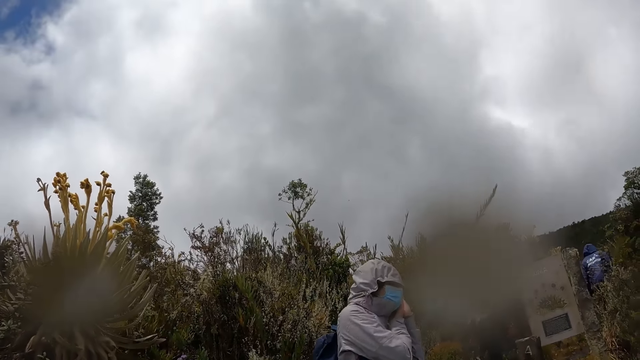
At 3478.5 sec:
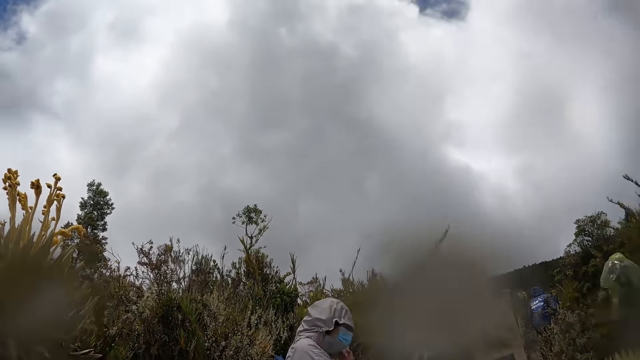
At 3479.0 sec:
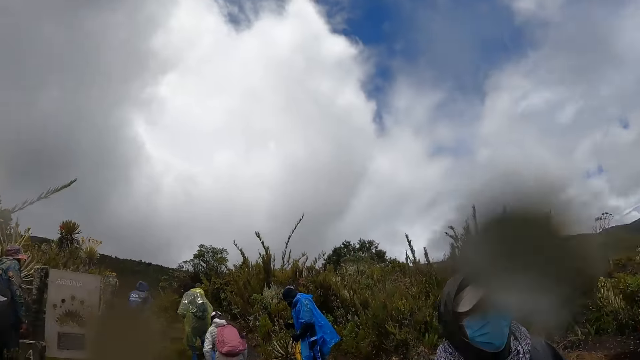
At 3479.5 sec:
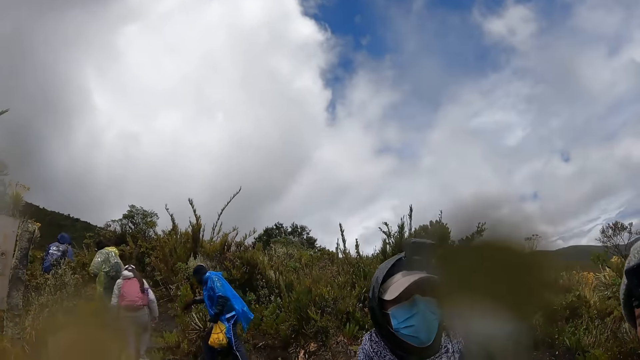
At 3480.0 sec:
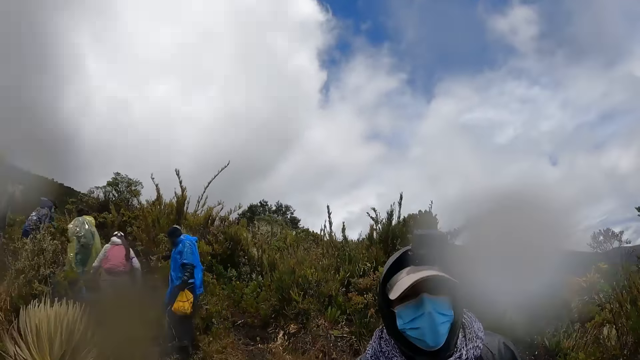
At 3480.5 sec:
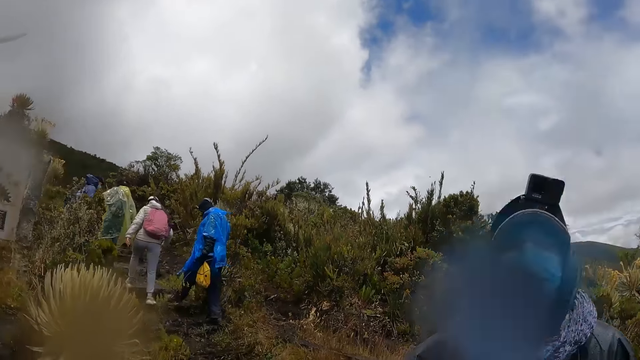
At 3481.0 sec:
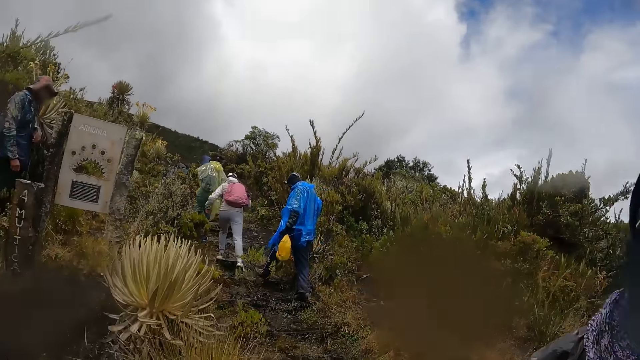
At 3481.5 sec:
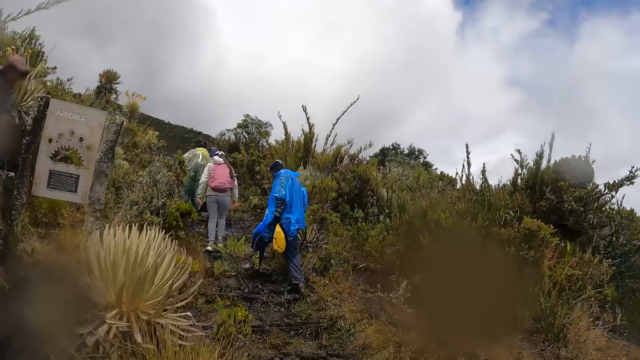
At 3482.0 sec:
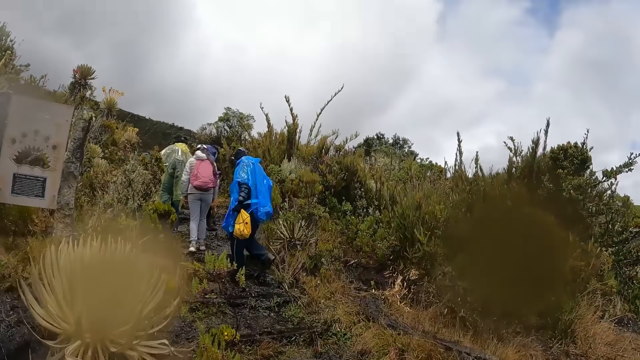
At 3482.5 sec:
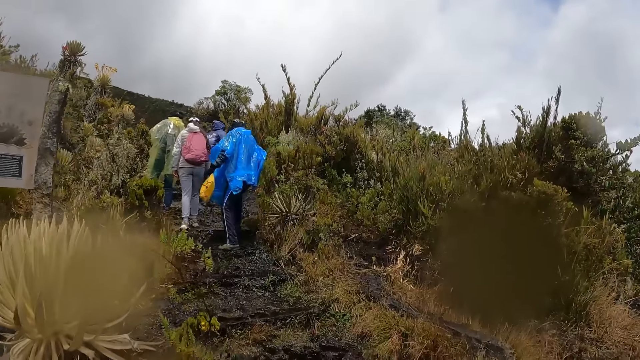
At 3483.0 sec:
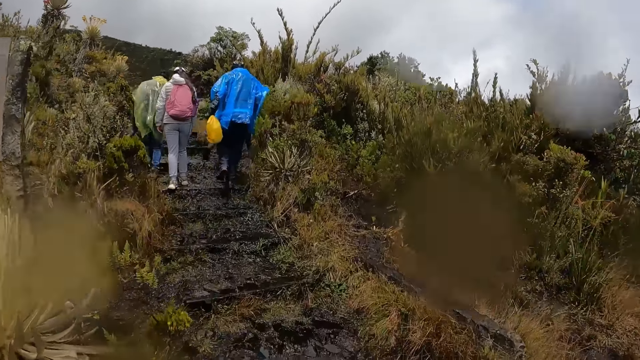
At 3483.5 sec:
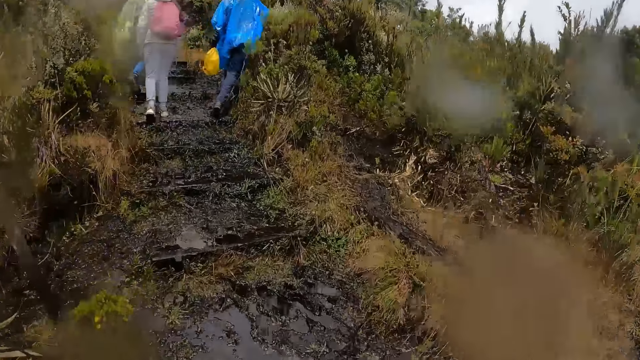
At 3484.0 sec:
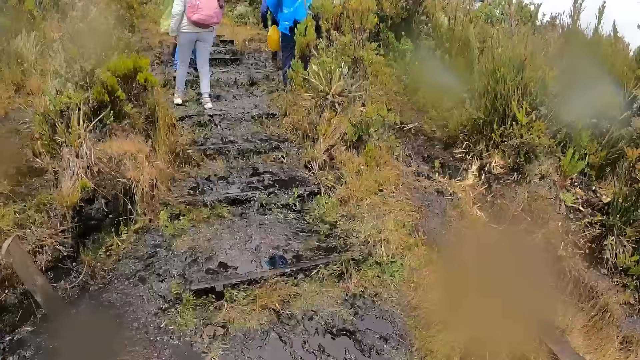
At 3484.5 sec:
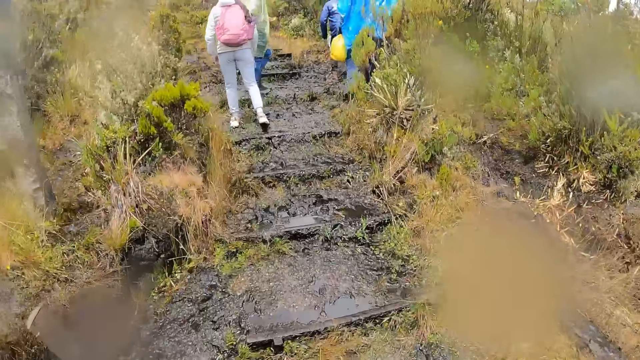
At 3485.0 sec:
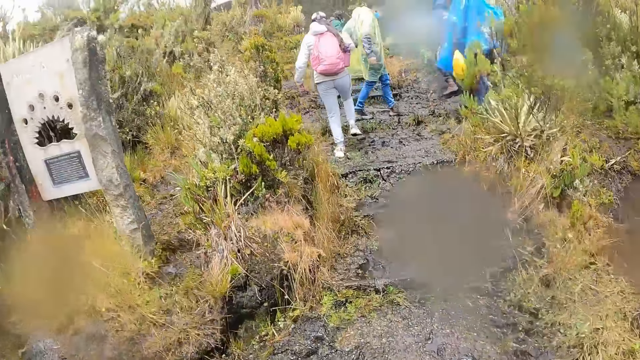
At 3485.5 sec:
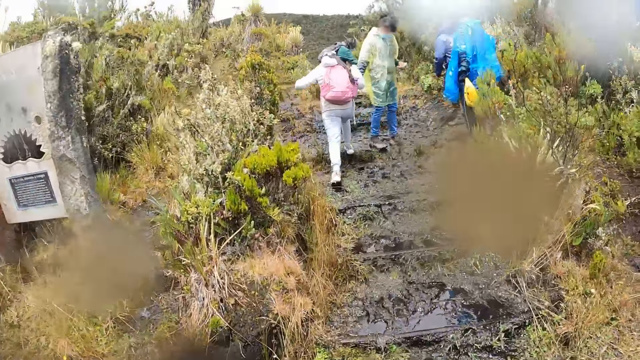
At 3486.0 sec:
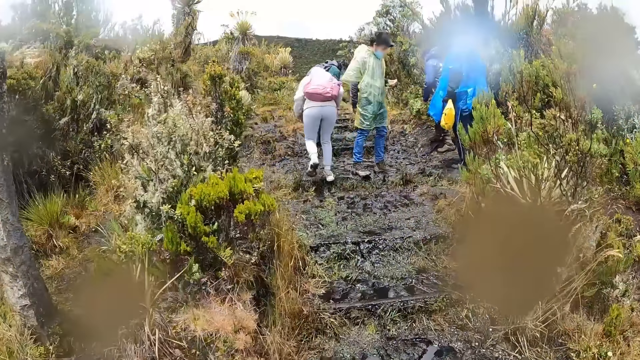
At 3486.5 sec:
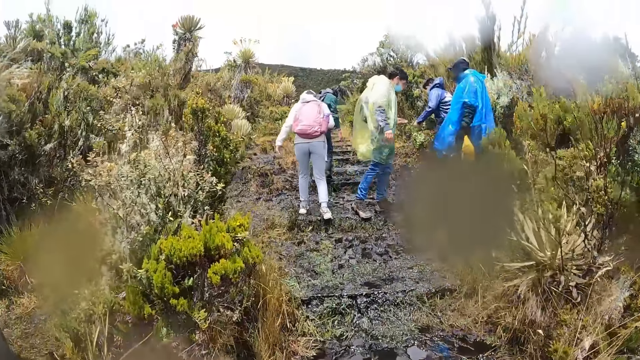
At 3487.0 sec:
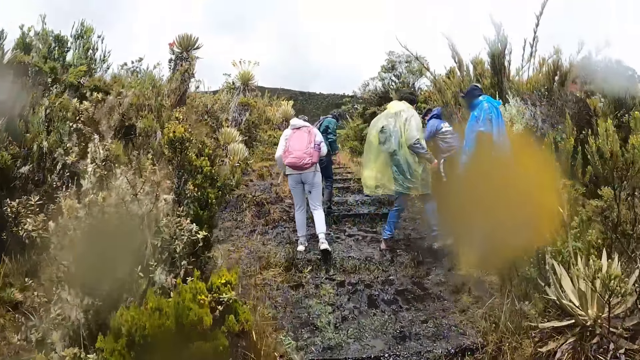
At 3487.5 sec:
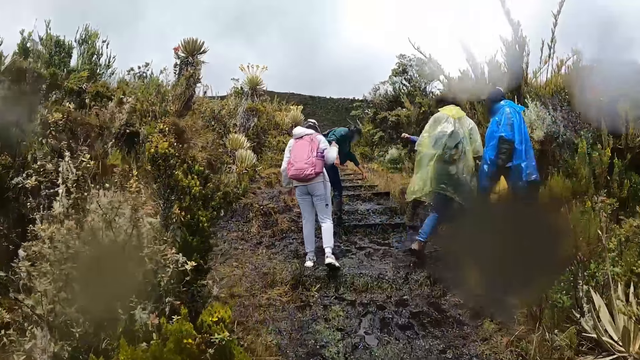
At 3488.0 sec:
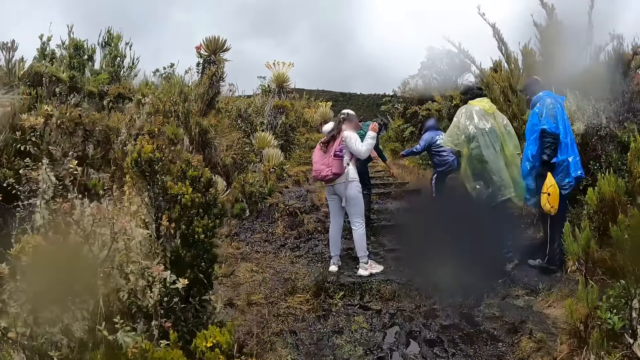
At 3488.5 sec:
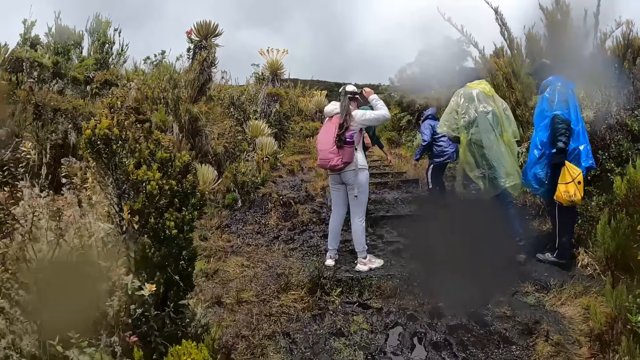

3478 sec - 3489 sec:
A woman adjusts the mask with both hands. The camera wearer looks around. They walk up the pathway on the hill with the group of people. A man, a woman and another man walk on the road. The other man holds the woman's hand.

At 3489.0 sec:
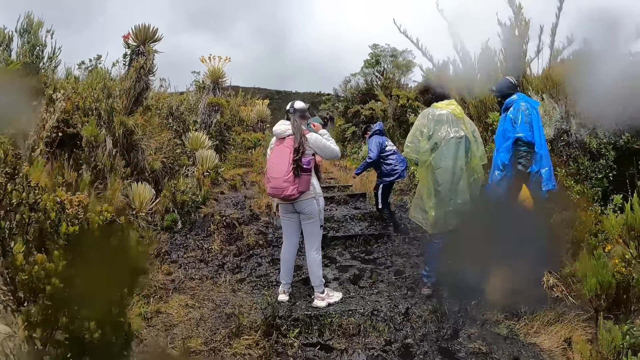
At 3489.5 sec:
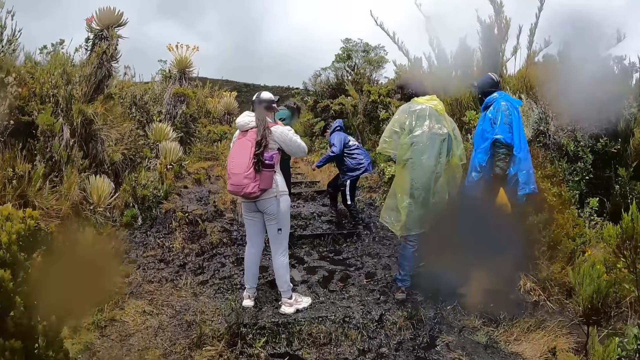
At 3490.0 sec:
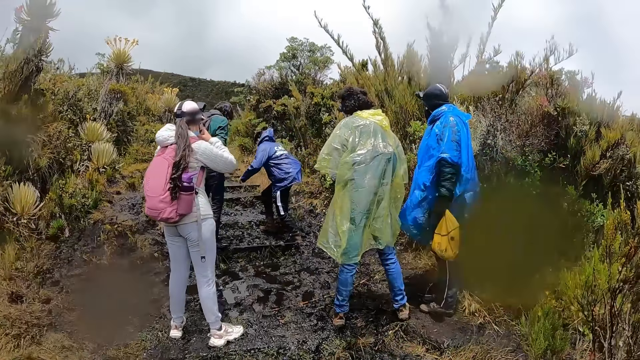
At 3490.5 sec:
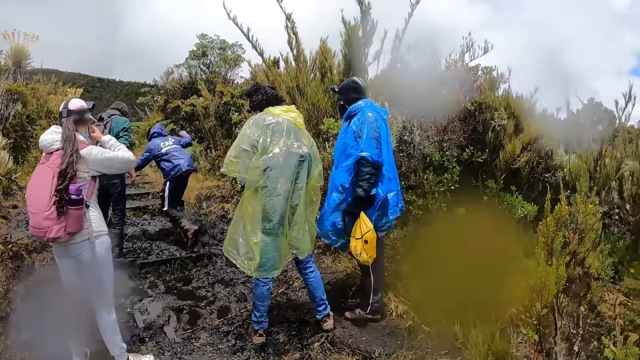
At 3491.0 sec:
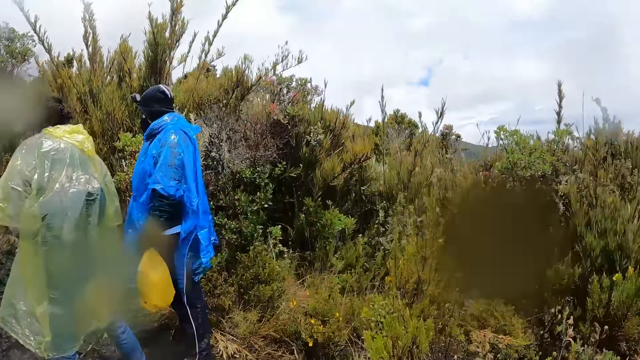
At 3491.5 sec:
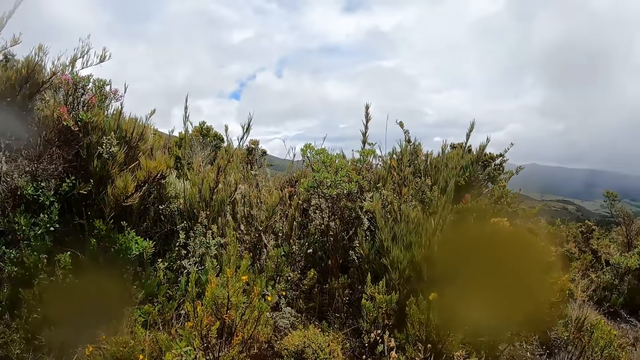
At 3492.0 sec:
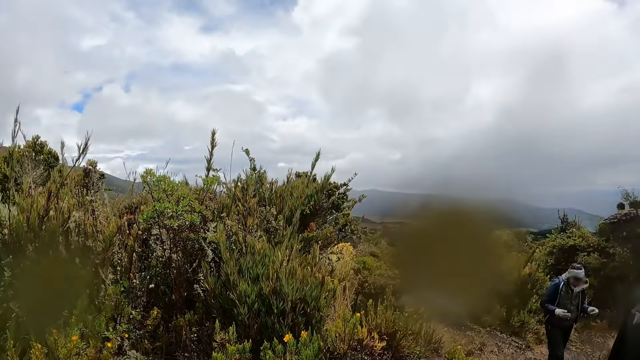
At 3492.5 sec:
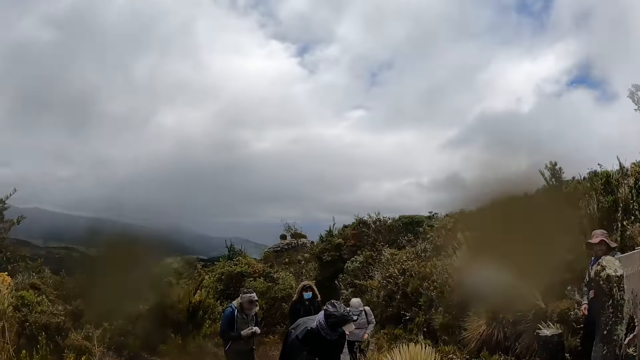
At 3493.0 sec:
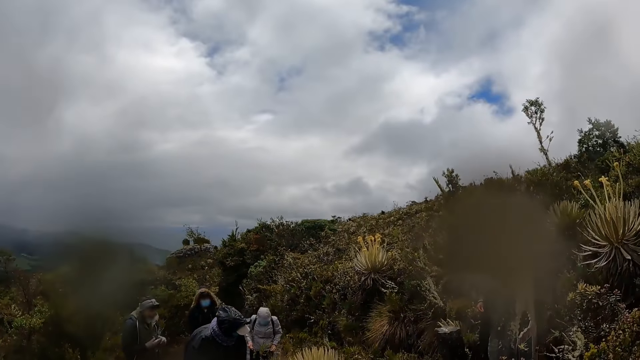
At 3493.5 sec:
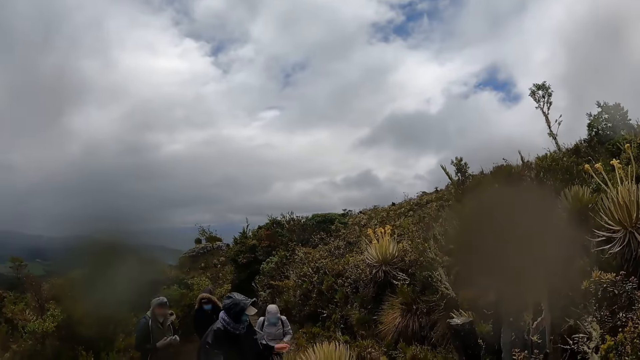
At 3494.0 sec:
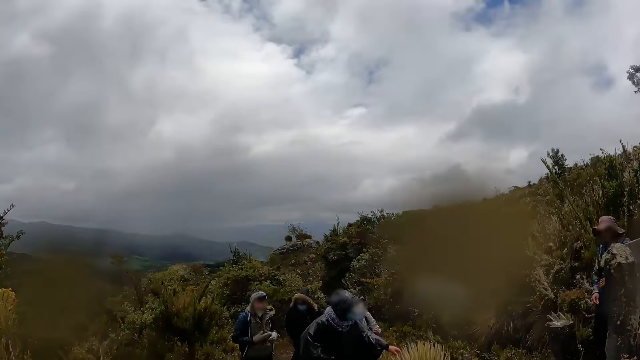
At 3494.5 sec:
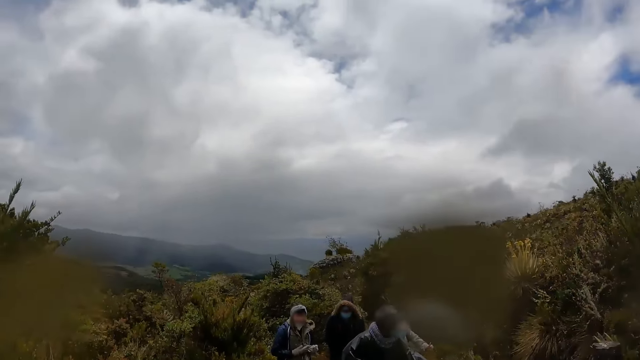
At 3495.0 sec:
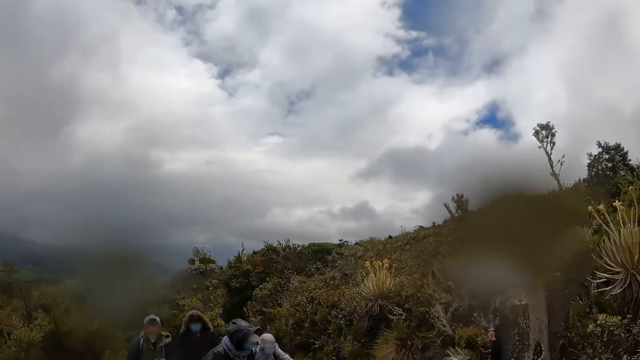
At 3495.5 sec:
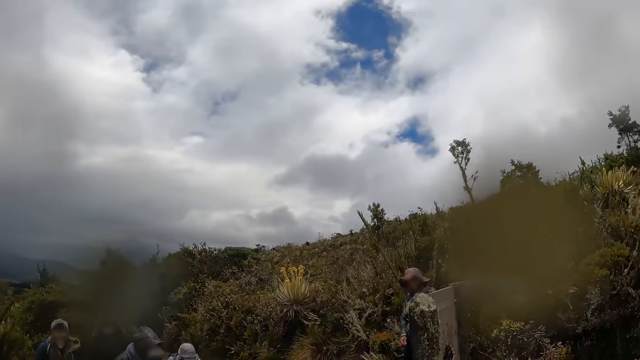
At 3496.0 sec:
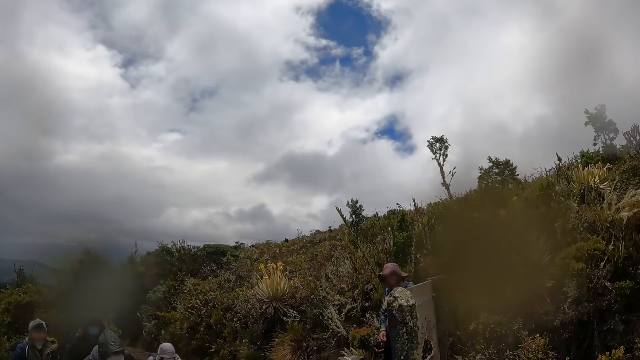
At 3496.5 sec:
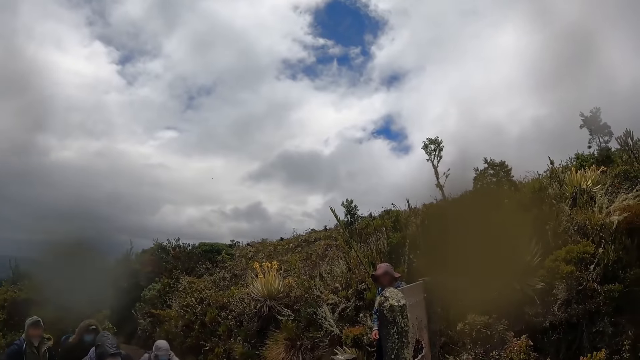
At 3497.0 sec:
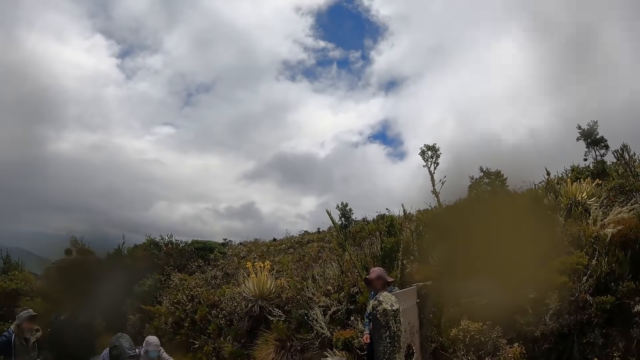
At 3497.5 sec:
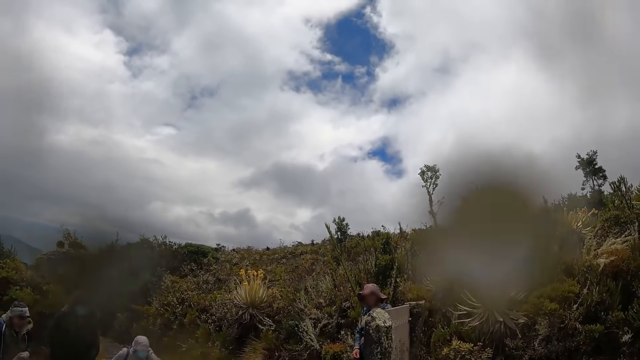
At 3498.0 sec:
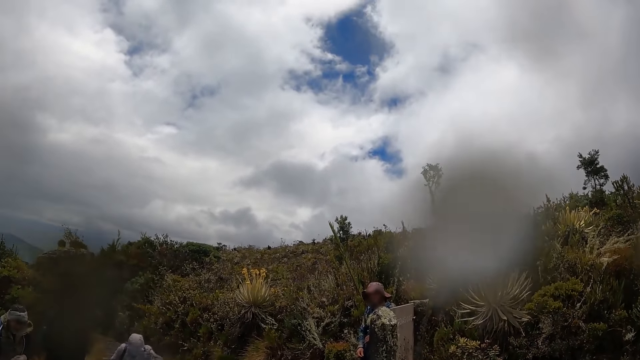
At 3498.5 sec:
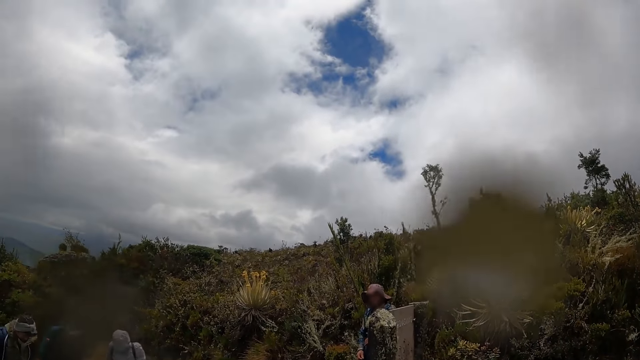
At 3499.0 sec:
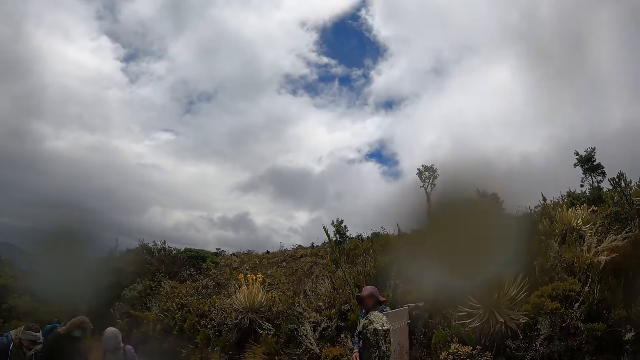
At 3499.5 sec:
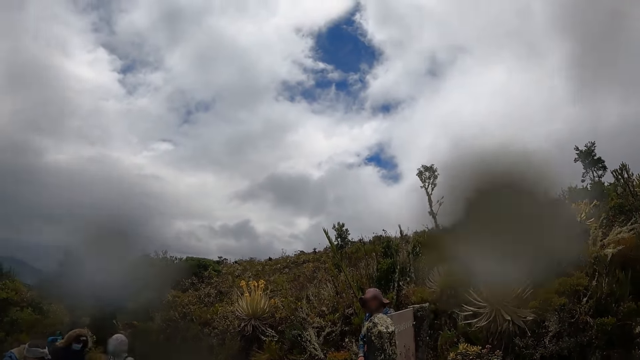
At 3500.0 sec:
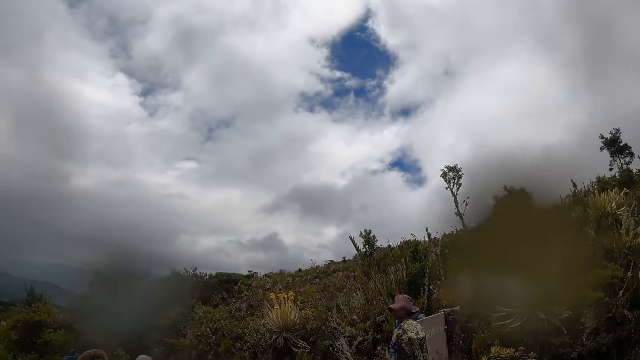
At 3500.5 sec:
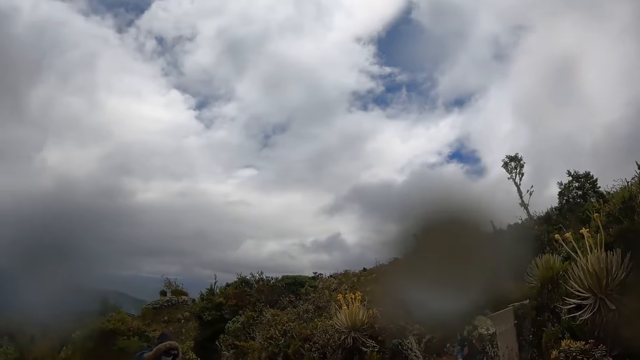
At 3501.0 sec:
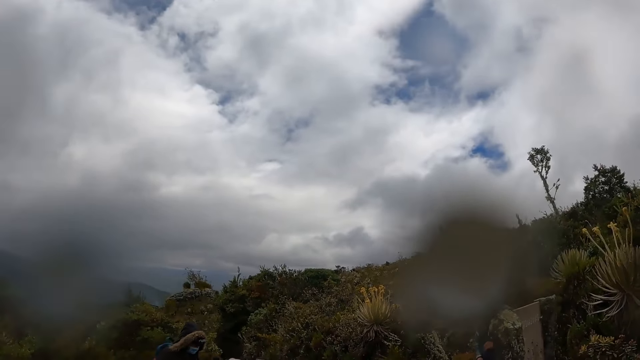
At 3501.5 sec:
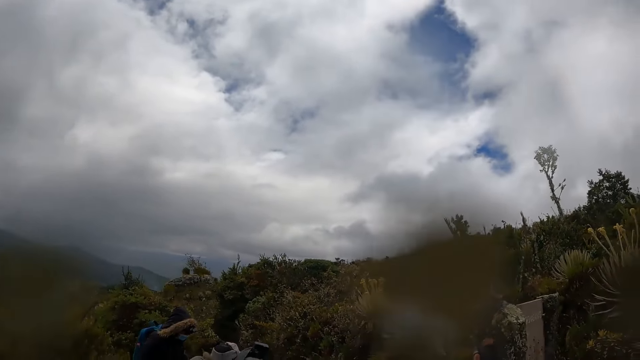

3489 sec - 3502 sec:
A woman adjusts the mask. The camera wearer looks around. They do something.
